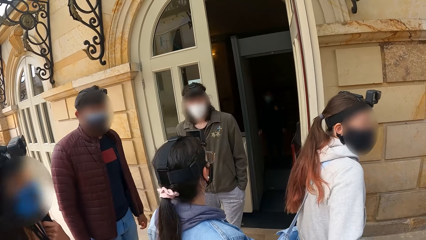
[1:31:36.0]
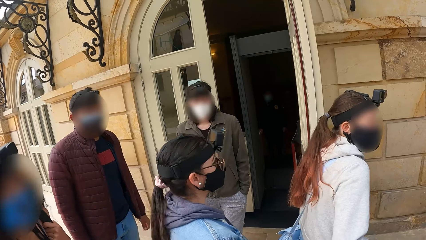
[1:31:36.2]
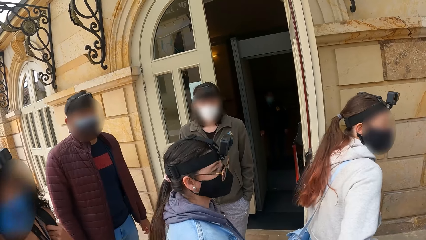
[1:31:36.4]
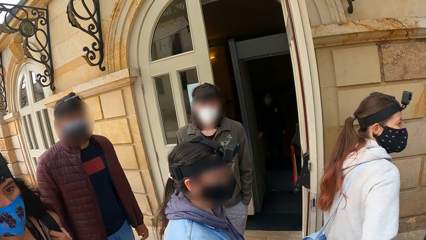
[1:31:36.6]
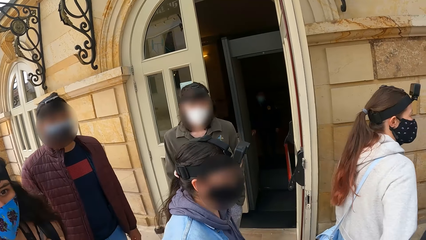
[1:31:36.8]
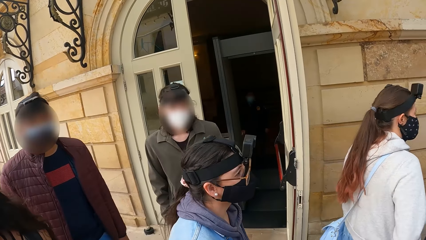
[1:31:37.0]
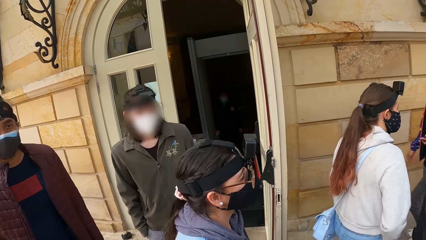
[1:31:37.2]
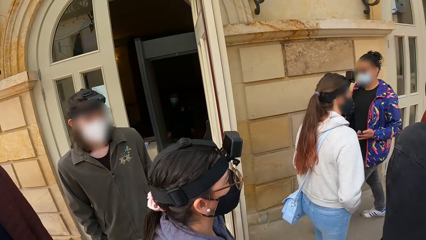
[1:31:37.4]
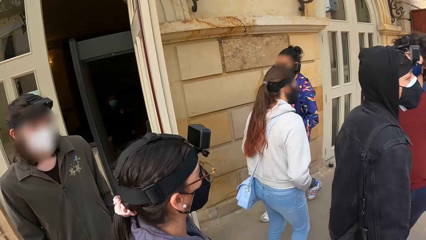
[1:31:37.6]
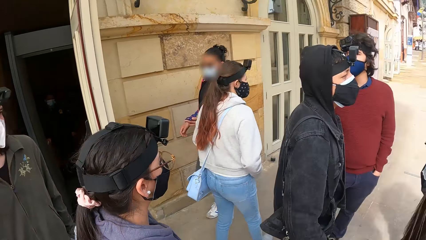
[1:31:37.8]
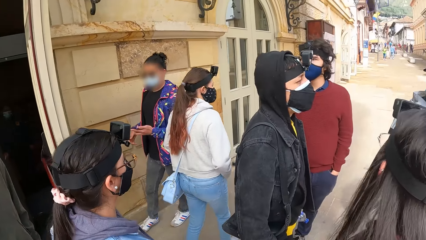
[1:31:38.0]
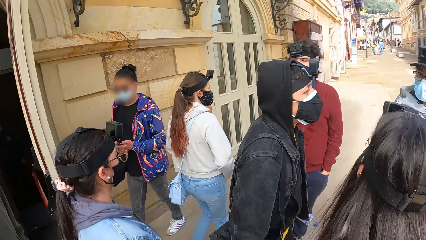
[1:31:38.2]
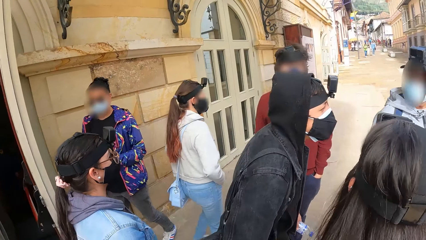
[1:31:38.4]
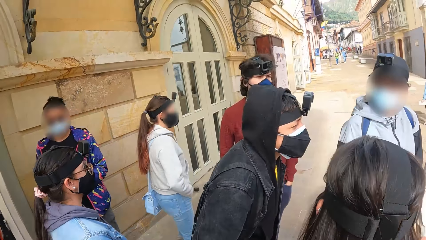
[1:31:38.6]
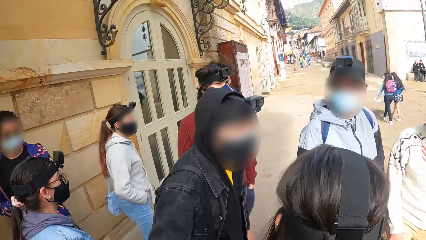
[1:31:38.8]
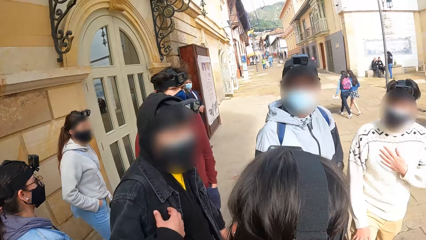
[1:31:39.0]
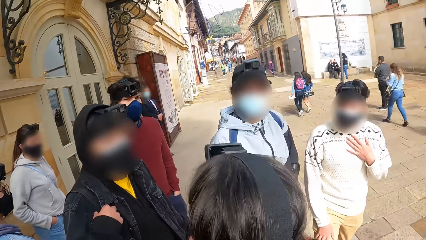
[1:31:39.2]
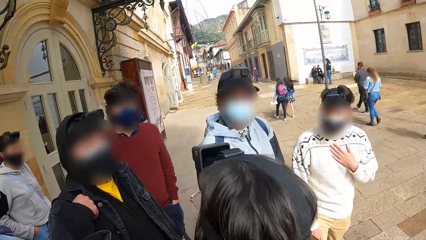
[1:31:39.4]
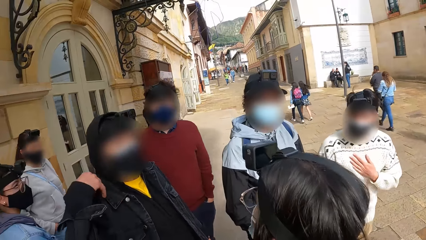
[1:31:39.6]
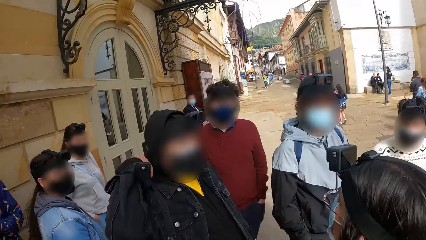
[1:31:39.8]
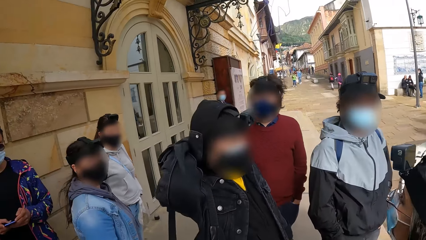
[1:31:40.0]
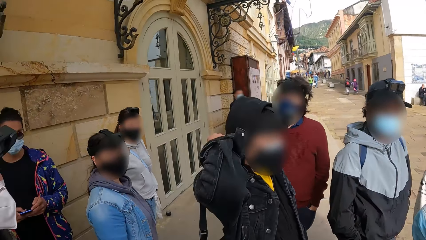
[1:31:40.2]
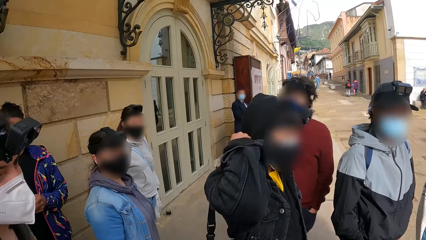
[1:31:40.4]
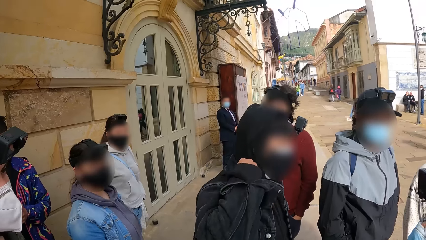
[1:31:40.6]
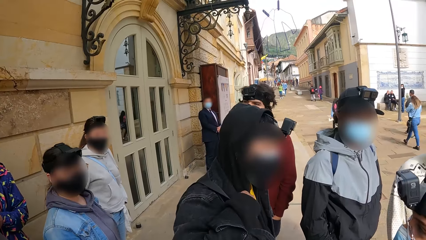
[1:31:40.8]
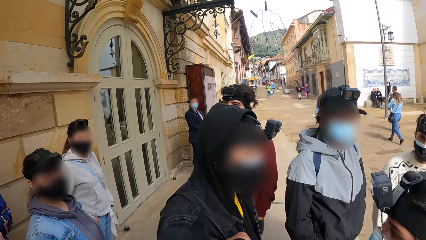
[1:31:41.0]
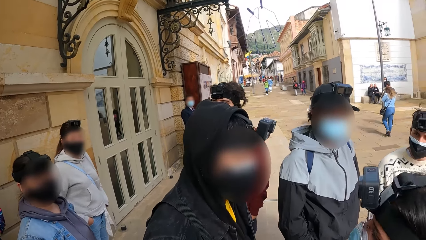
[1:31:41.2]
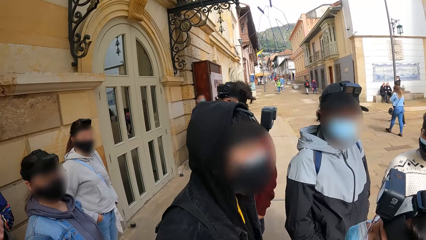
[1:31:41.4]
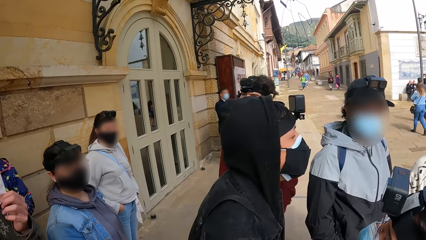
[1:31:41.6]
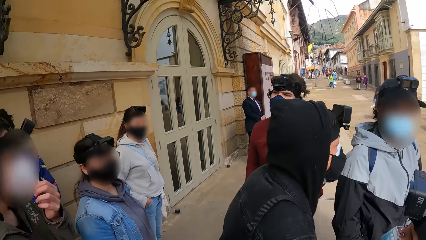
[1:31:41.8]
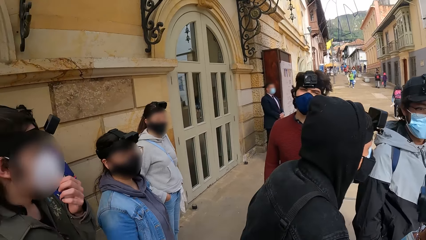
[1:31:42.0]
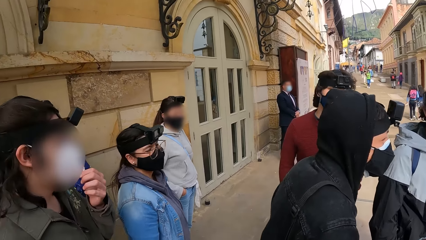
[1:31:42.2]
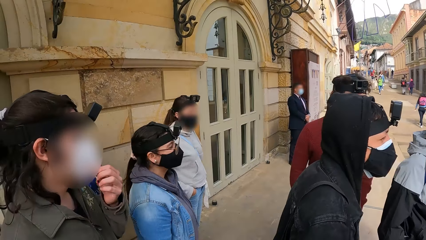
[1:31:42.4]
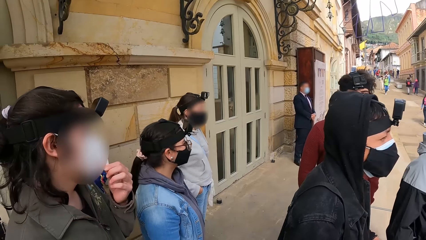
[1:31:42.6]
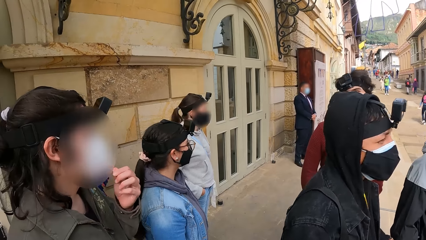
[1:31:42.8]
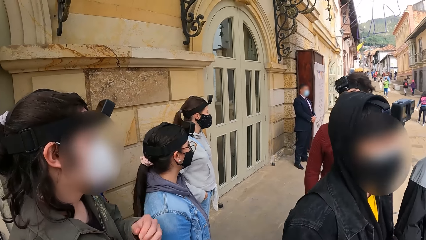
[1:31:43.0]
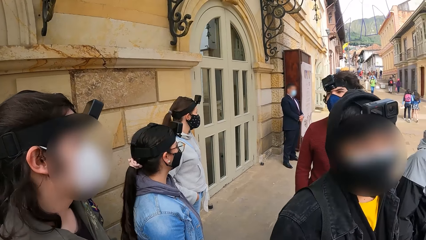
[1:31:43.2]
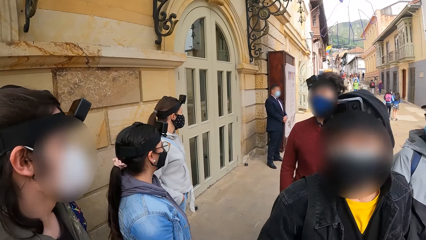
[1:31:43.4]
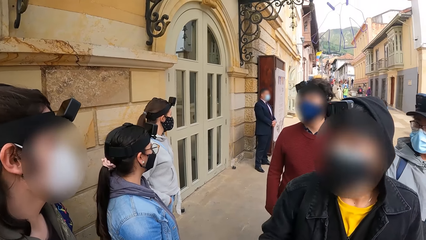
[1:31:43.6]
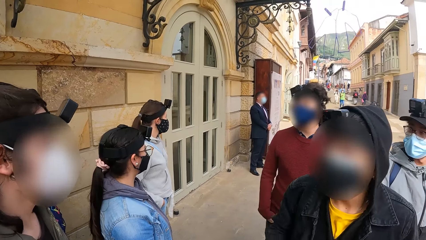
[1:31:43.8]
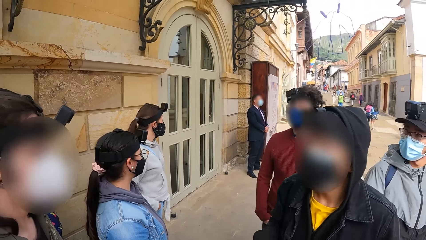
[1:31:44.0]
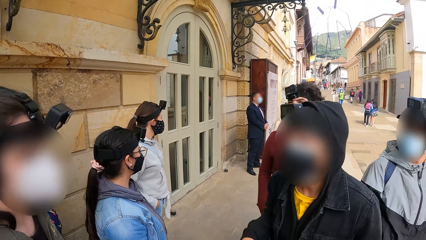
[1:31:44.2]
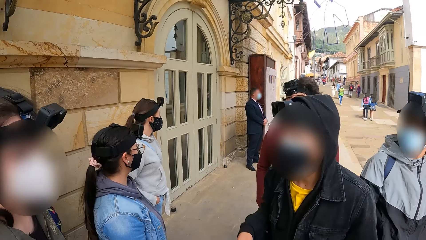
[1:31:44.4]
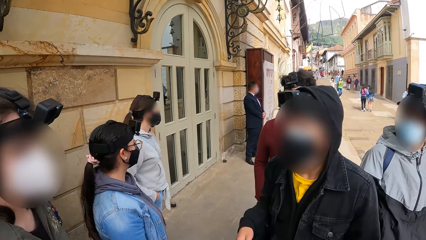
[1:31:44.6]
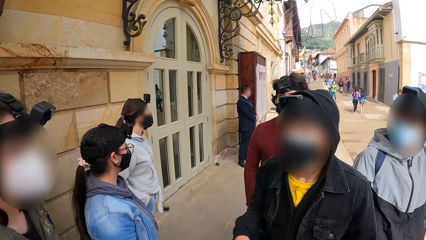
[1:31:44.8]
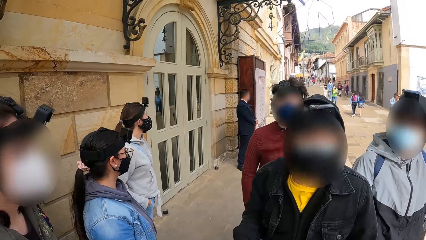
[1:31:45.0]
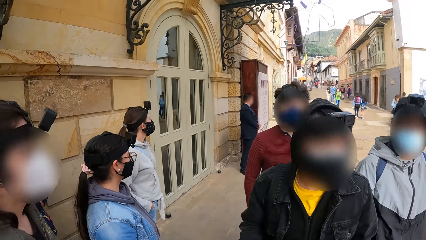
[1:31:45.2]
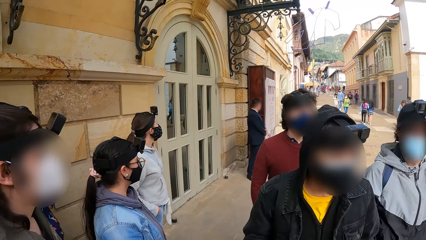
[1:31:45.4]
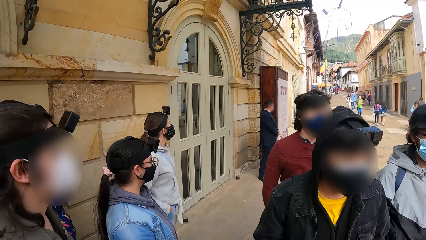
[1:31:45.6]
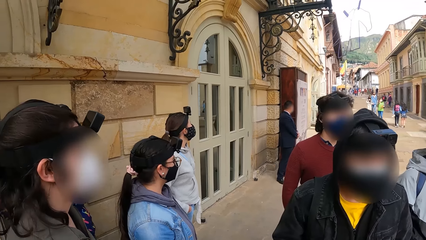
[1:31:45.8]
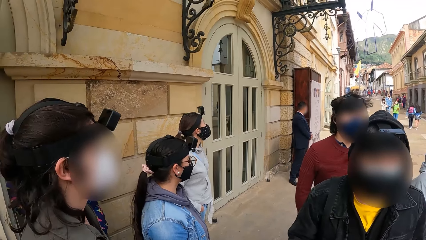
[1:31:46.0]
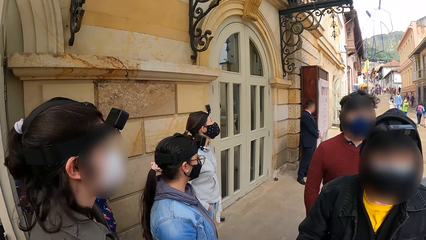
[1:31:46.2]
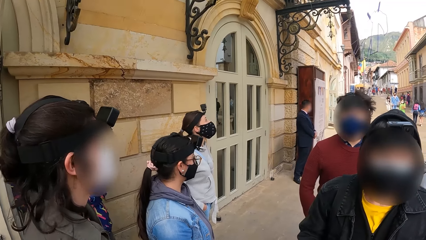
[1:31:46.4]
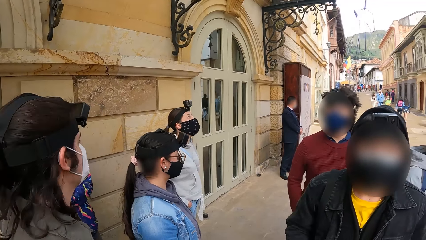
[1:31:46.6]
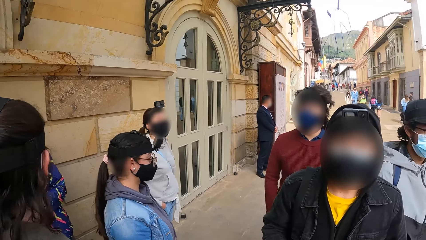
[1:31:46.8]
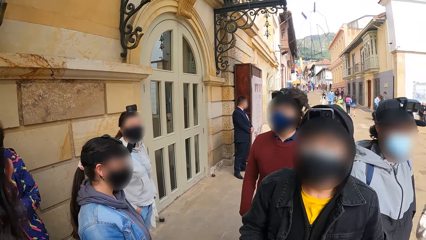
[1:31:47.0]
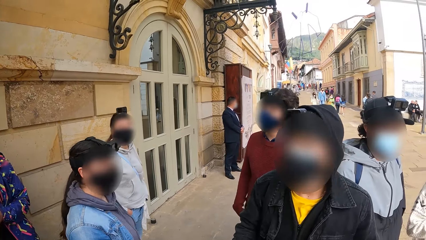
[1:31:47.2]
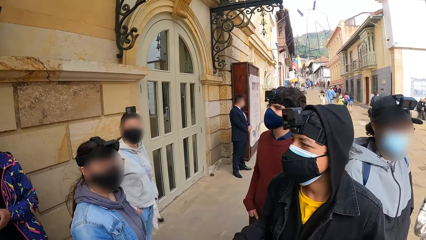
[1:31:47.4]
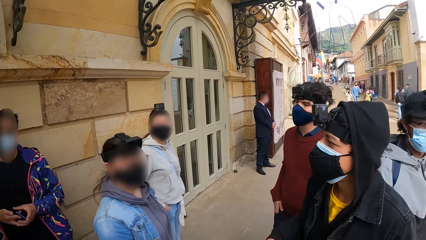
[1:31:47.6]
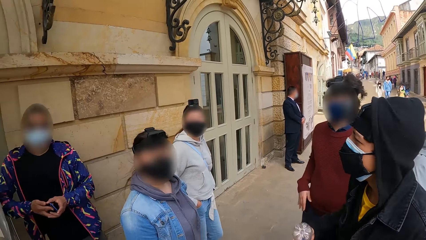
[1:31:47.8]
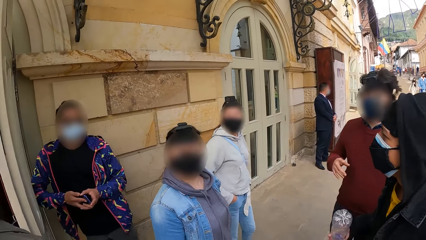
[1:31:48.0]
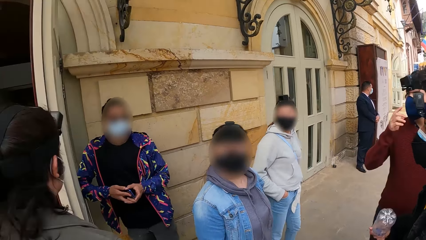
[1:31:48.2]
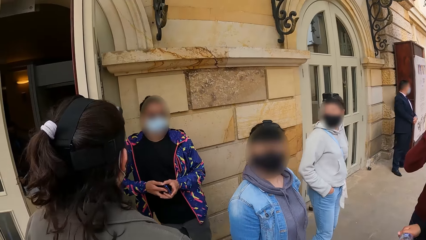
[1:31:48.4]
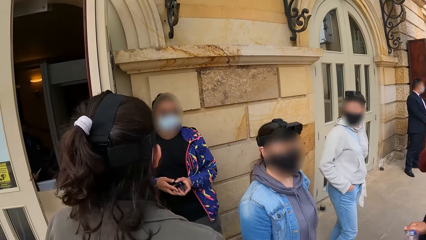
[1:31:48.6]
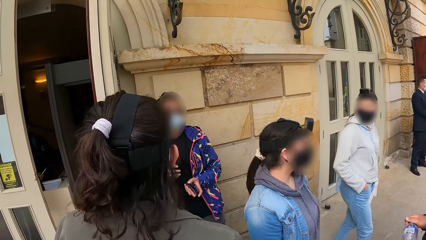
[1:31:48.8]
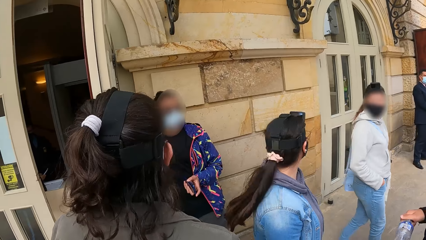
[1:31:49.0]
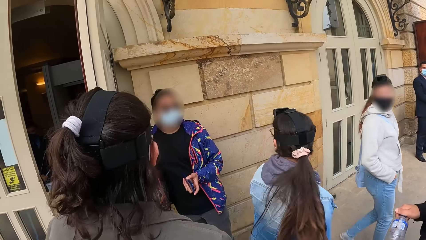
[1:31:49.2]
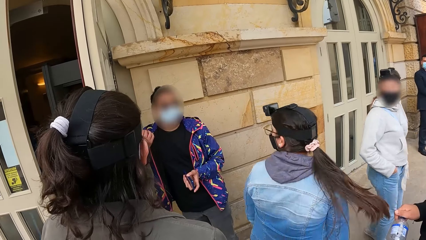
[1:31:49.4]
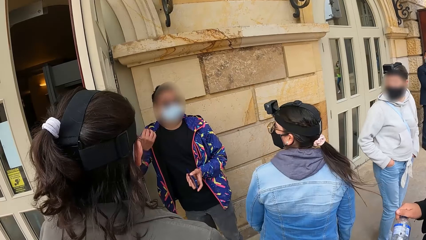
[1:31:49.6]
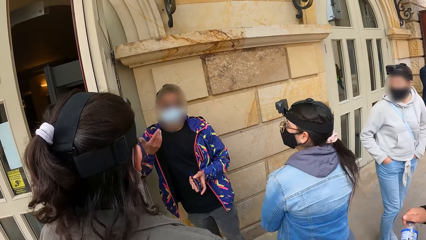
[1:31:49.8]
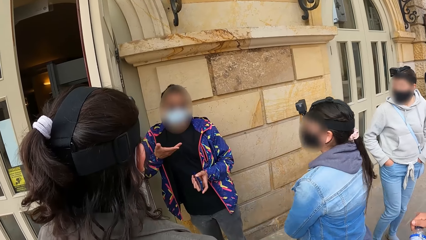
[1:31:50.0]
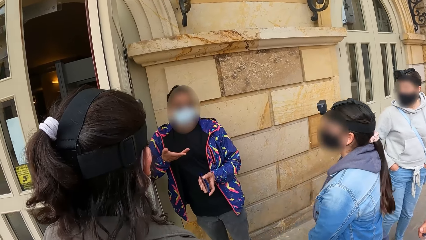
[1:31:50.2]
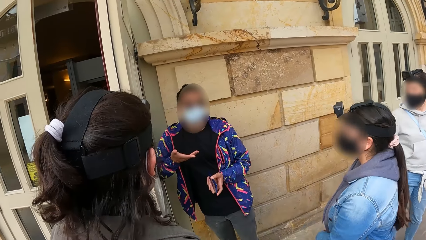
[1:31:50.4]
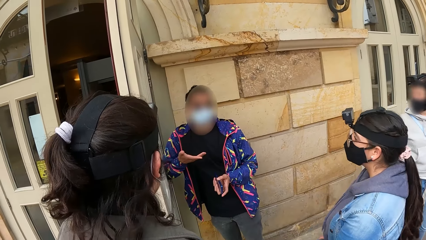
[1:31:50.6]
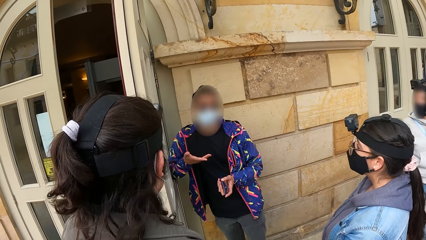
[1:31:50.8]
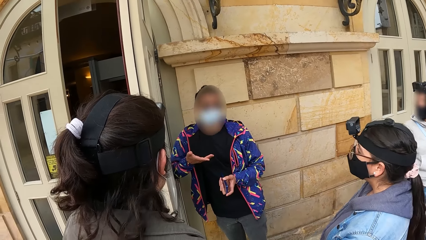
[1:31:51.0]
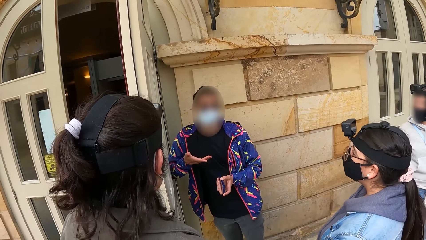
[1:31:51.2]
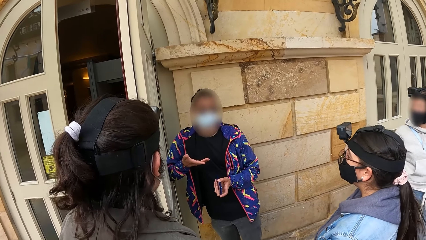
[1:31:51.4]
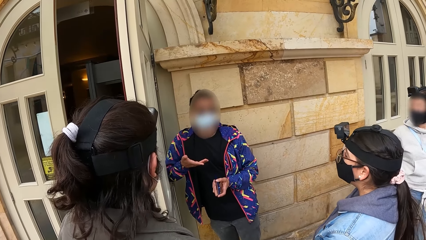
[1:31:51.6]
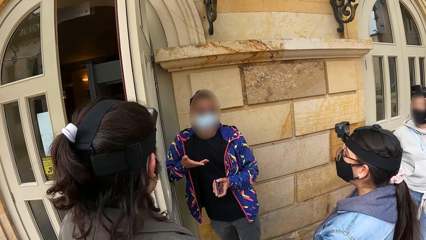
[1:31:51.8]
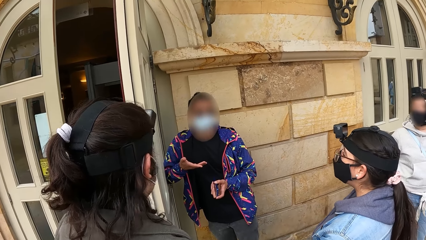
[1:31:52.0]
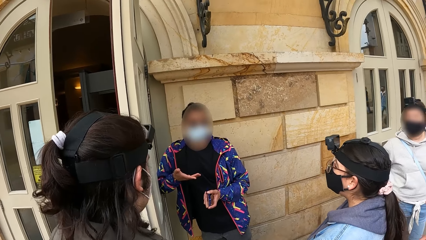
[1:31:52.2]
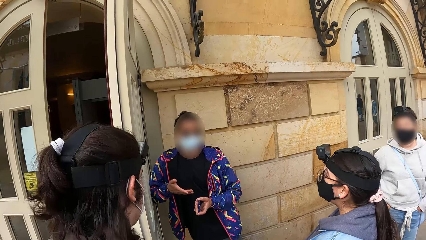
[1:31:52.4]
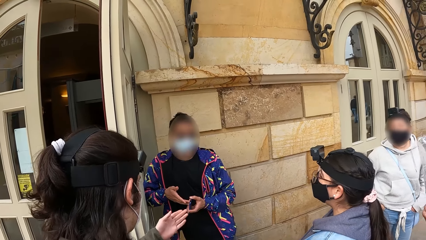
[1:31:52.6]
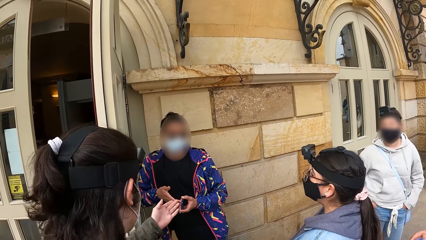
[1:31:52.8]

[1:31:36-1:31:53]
A woman walks towards the group of people in front of the building. Another woman operates a phone with her left hand in front of the building. The camera wearer turns around. The group of people in front of the building interact with themselves. A man adjusts his facemask with his left hand. The camera wearer looks around. The other woman interacts with the group of people in front of the building.
